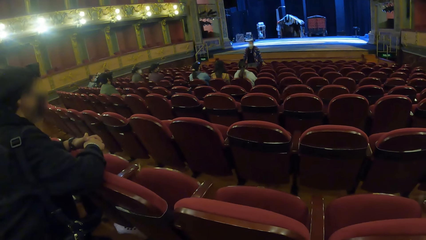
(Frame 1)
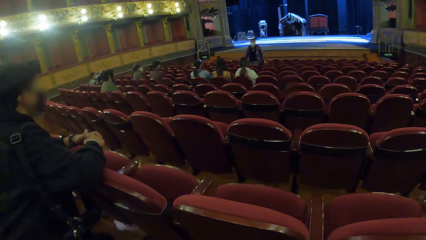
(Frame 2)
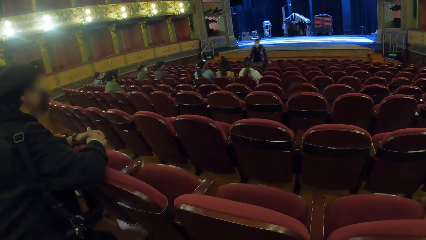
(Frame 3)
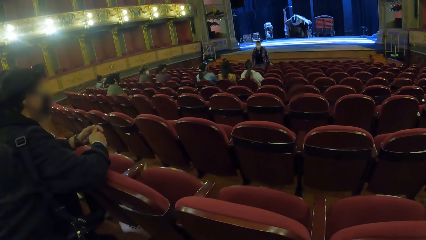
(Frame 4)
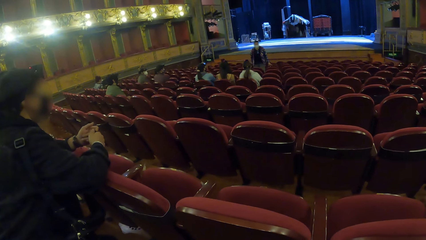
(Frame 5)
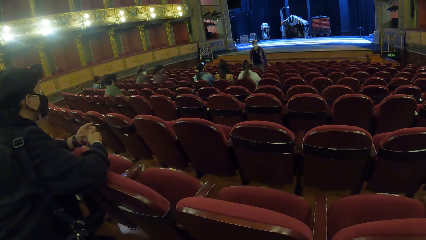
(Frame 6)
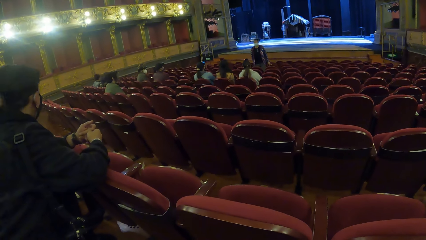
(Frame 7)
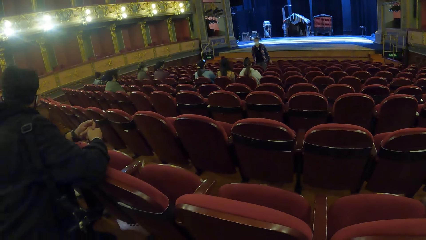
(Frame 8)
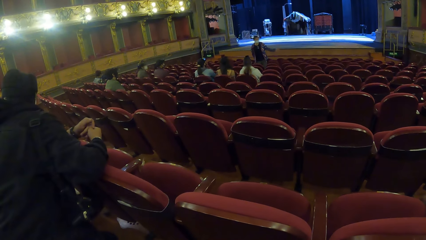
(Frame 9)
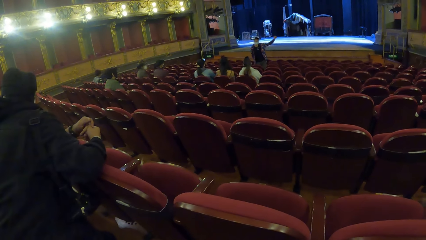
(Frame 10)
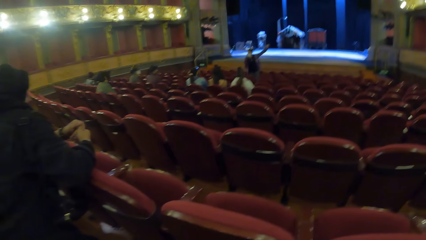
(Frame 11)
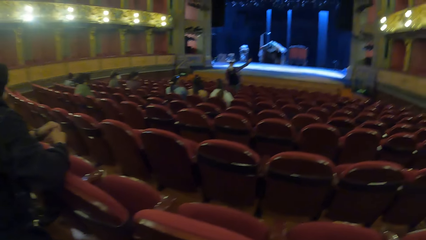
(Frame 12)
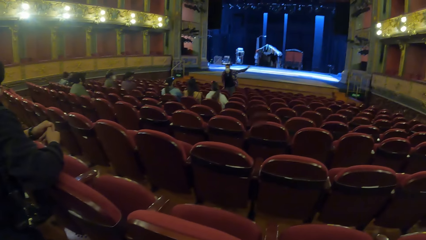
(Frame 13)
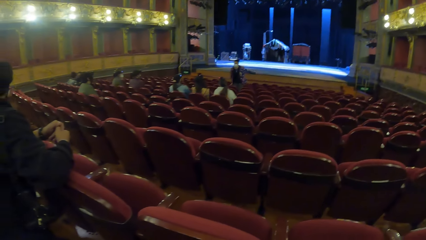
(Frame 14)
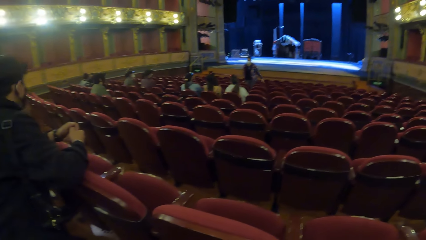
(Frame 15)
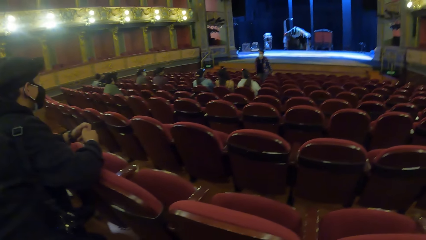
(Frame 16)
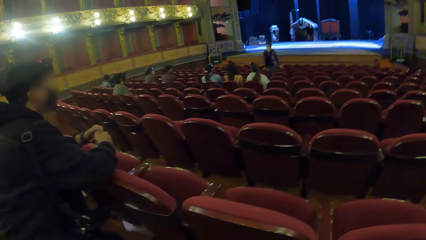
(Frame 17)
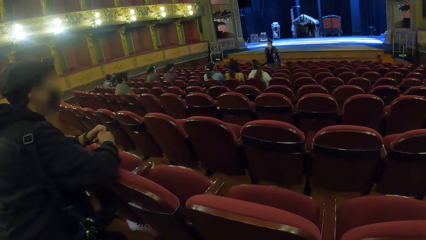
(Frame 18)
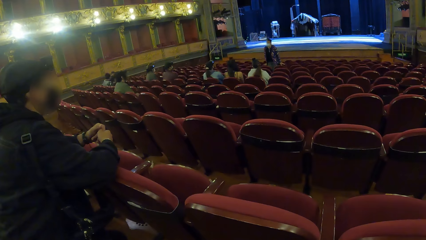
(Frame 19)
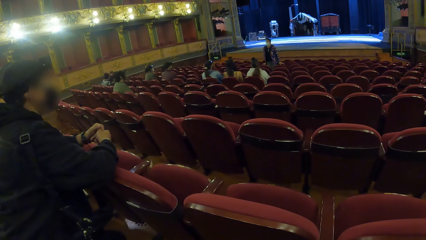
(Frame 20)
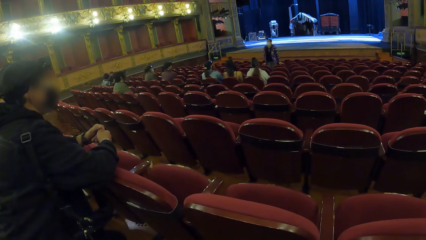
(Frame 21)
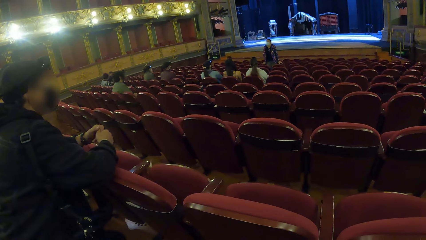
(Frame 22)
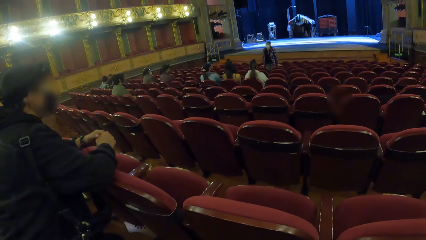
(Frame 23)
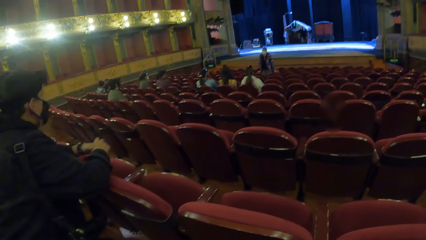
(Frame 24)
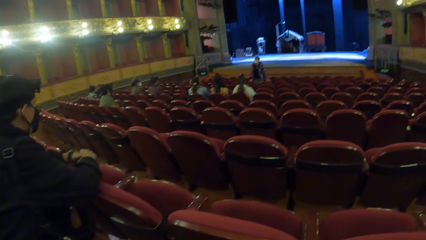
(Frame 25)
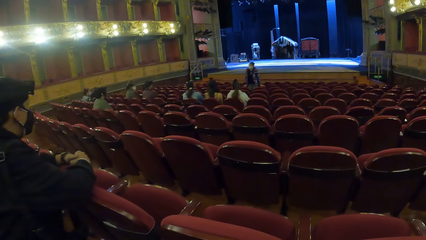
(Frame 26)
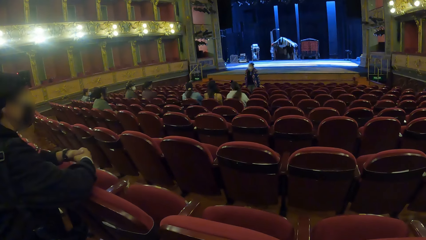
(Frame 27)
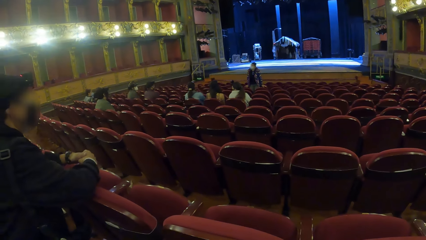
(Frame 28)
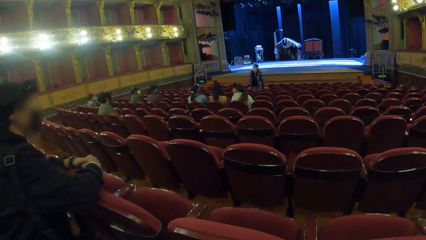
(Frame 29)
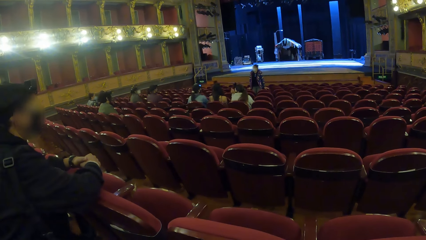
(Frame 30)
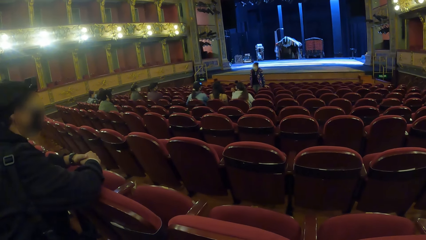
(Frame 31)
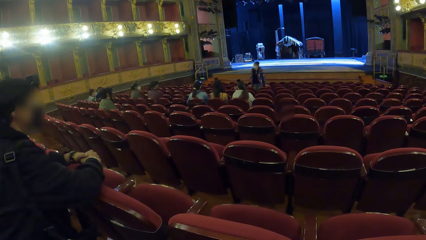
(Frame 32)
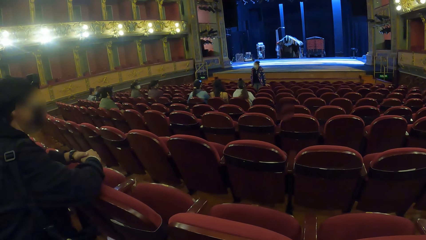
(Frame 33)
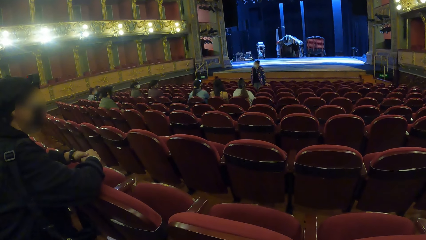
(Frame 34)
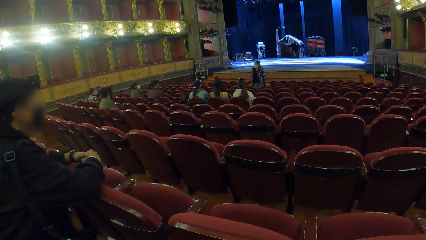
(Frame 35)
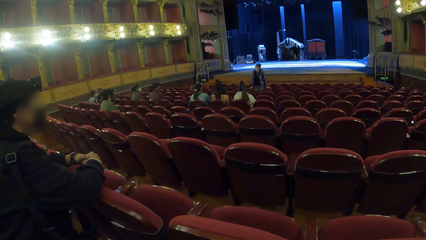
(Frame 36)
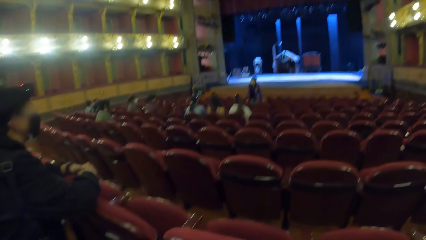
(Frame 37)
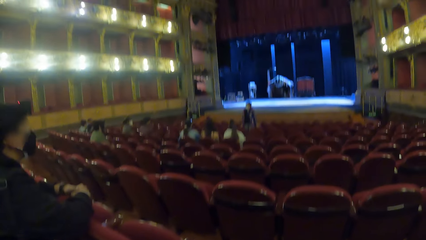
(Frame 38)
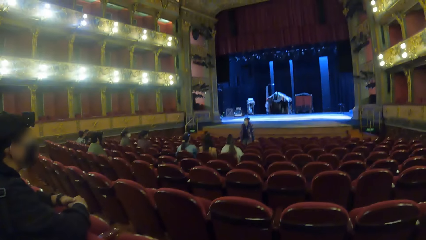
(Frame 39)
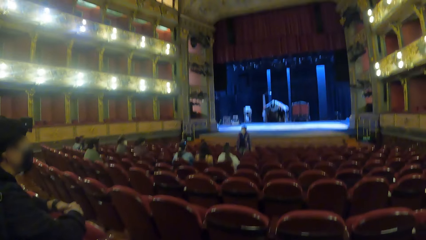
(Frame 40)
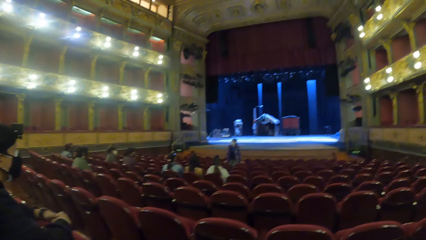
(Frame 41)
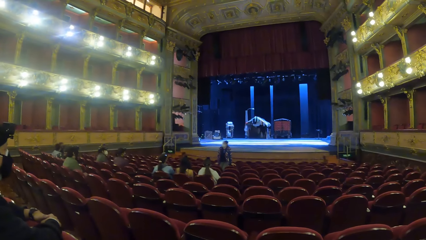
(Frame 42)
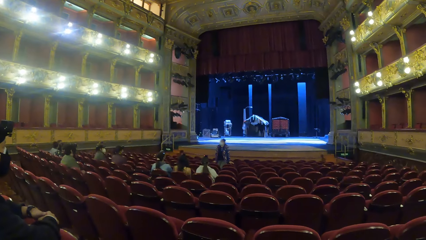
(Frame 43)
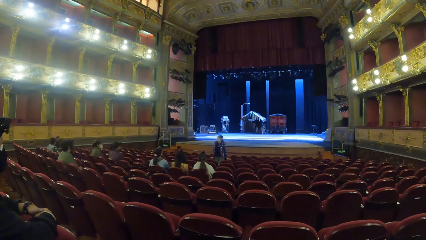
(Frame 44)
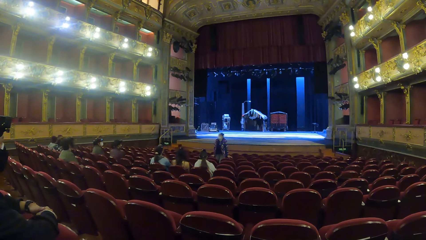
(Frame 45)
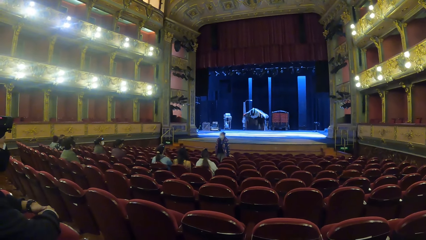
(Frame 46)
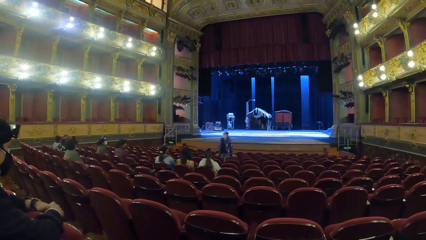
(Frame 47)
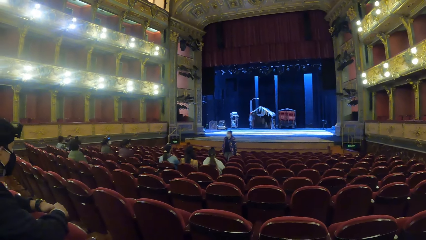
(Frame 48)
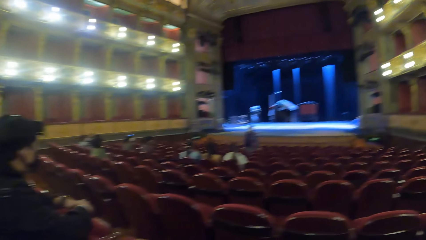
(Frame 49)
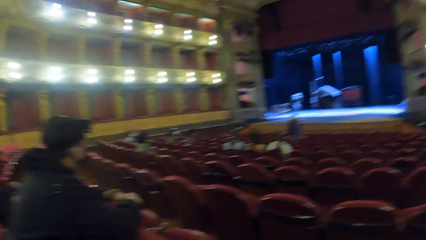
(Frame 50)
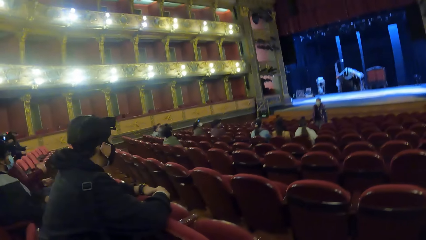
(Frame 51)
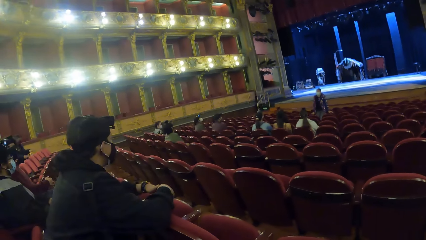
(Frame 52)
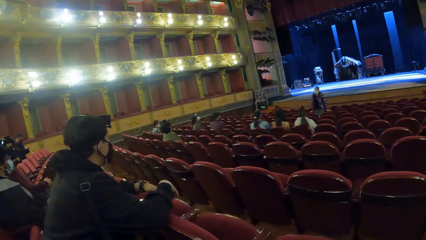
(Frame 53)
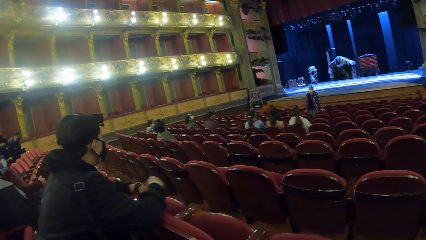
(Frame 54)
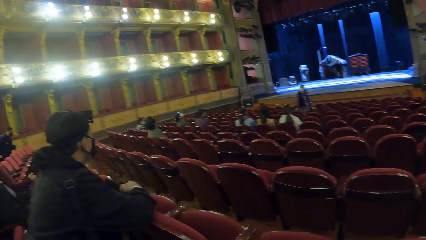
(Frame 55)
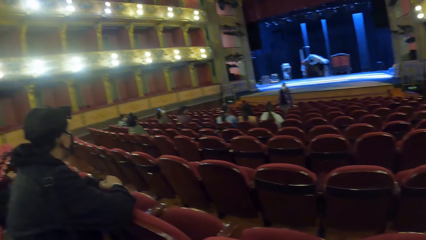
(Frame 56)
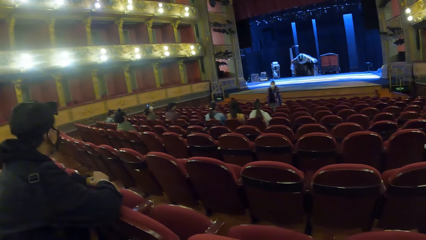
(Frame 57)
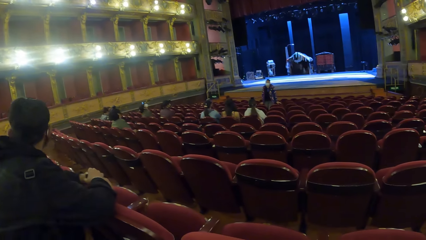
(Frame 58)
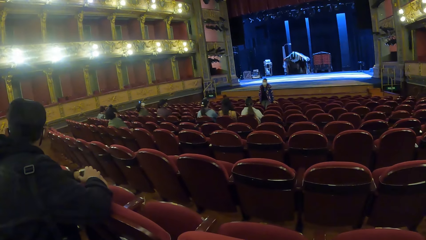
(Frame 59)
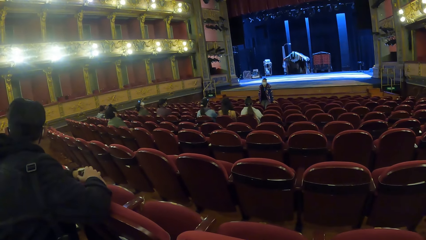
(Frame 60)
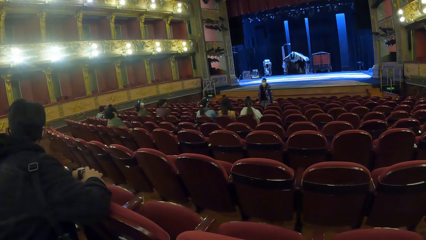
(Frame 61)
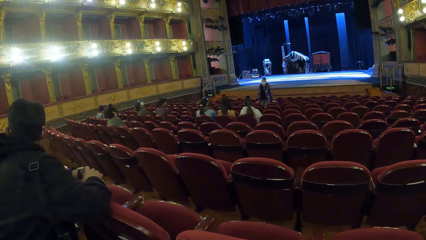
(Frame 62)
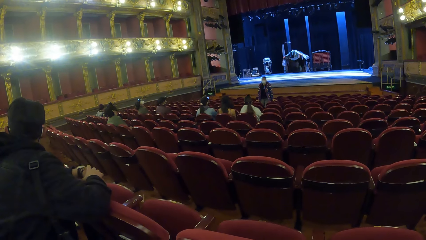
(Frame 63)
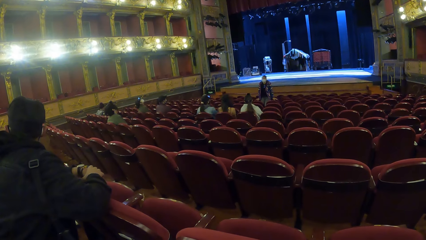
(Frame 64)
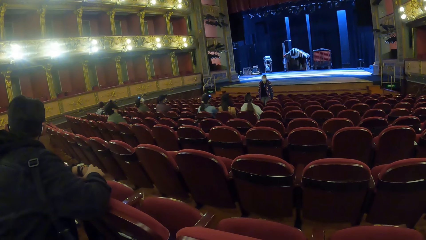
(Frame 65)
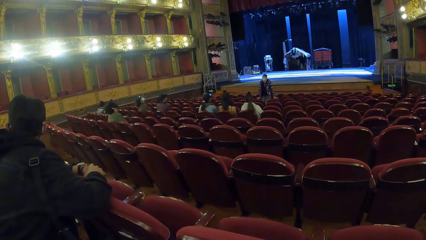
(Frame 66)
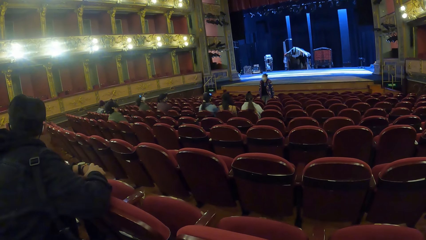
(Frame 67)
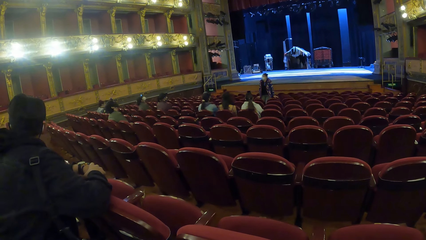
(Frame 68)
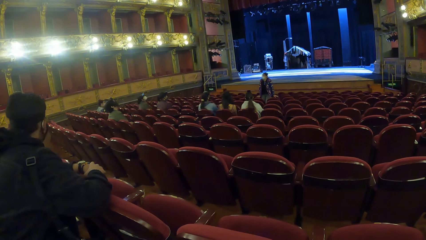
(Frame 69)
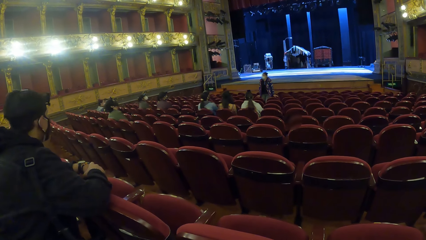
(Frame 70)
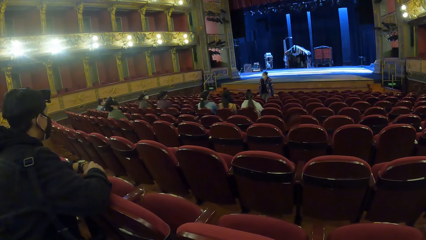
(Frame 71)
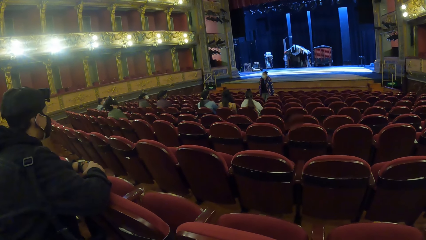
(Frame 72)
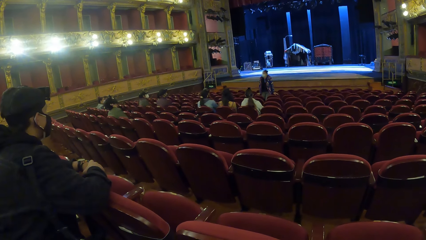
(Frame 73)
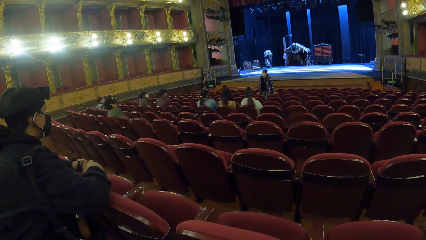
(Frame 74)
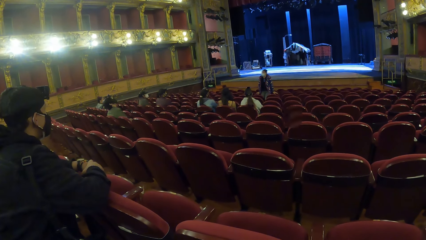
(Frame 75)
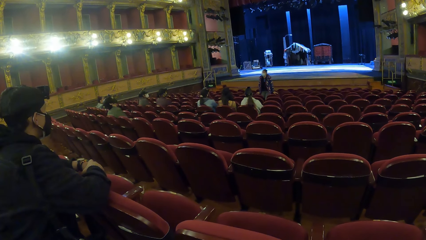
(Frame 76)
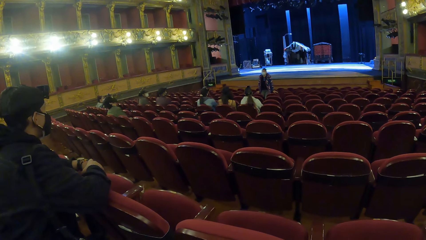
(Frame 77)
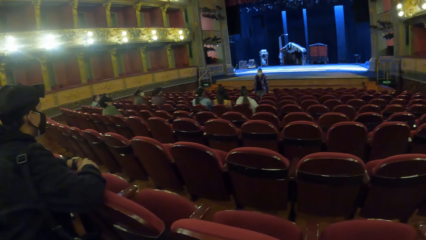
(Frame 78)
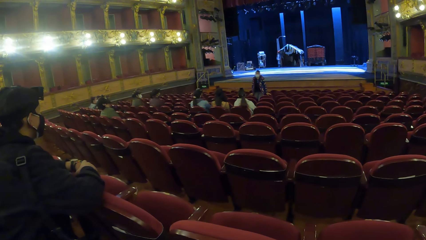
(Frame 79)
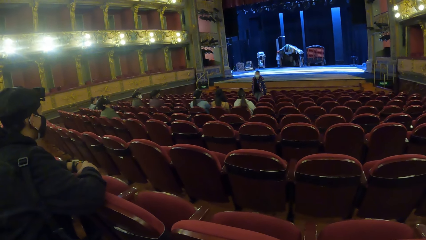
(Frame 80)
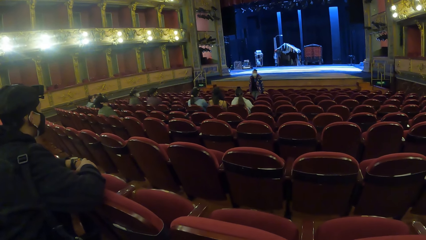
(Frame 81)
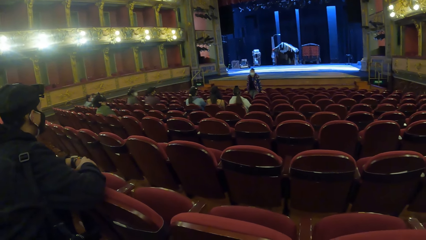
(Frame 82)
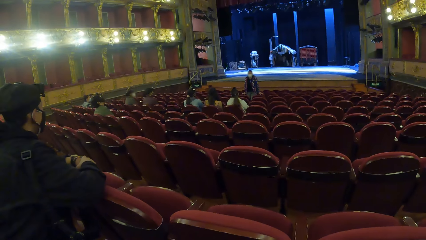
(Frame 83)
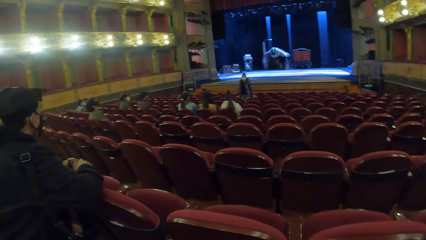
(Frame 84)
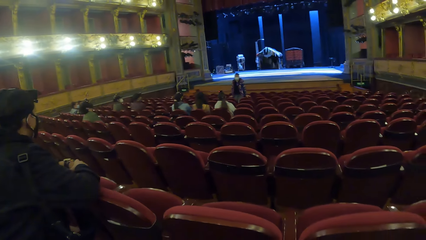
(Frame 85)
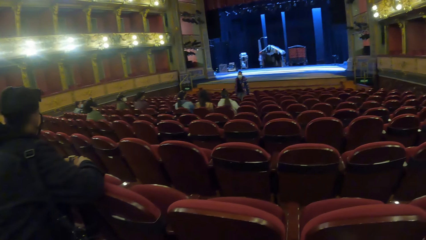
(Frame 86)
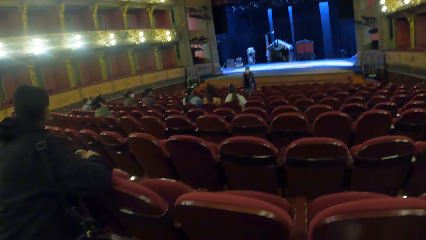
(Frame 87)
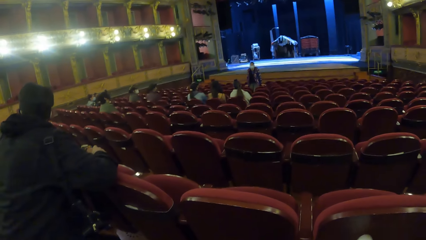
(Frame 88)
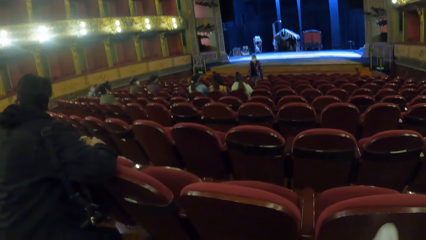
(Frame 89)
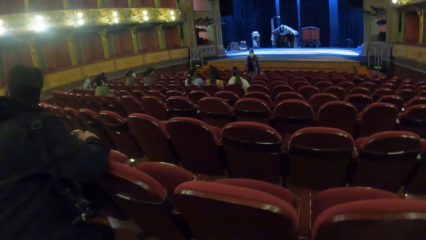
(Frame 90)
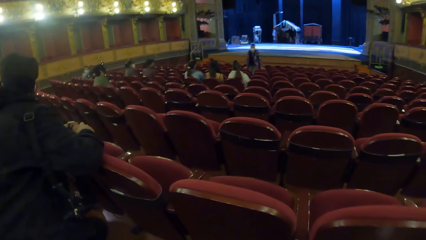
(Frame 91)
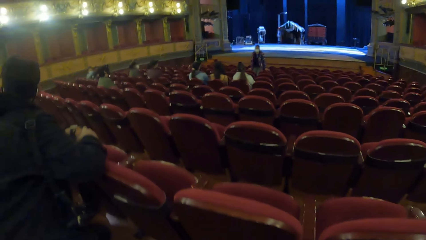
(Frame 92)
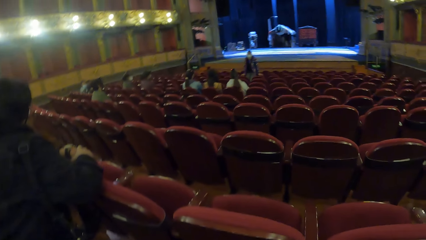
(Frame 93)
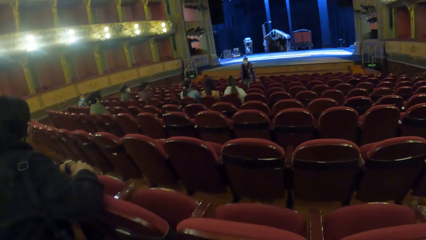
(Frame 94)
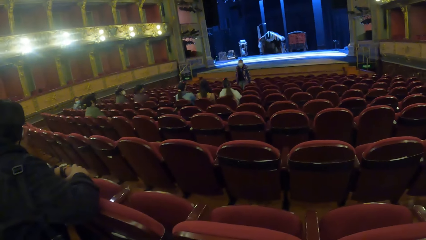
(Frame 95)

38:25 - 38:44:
A man interacts with a group of people. The camera wearer looks around.
